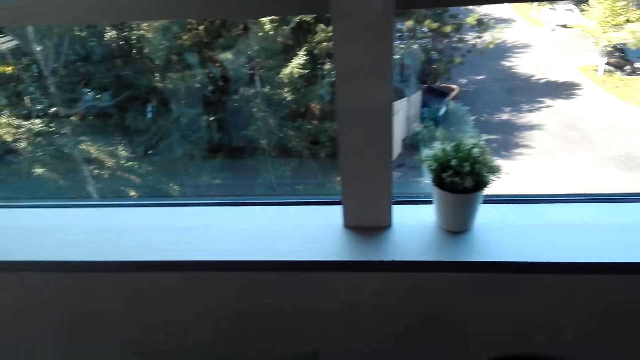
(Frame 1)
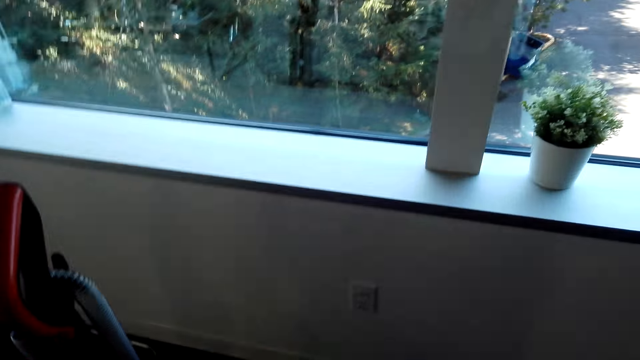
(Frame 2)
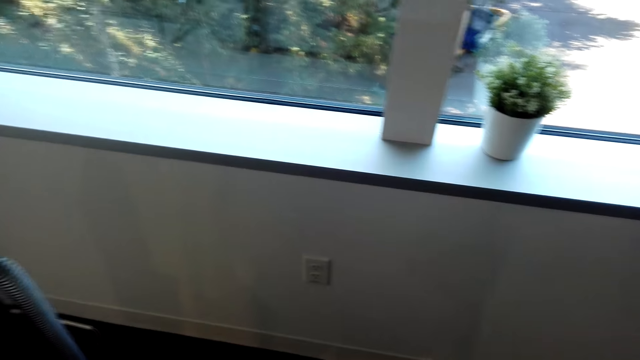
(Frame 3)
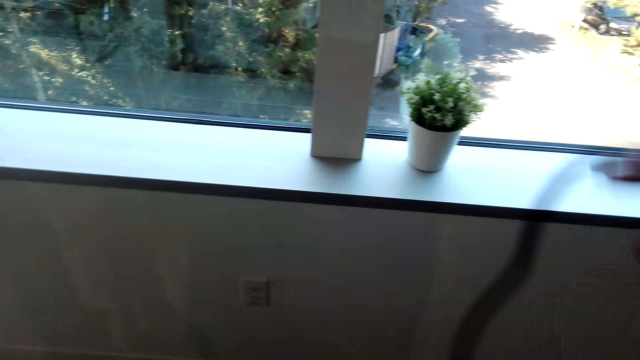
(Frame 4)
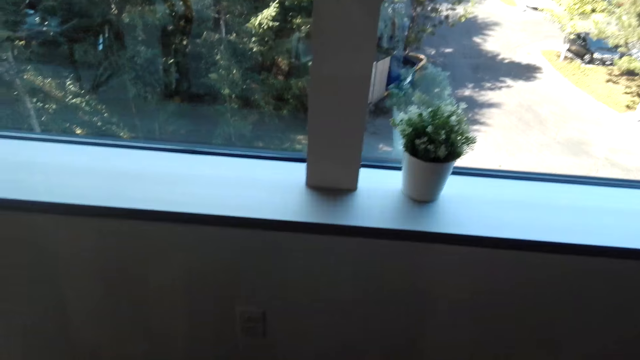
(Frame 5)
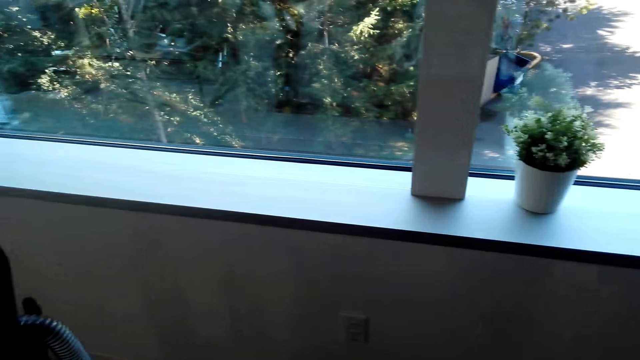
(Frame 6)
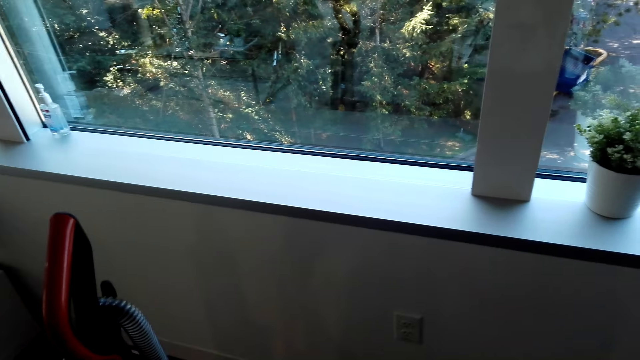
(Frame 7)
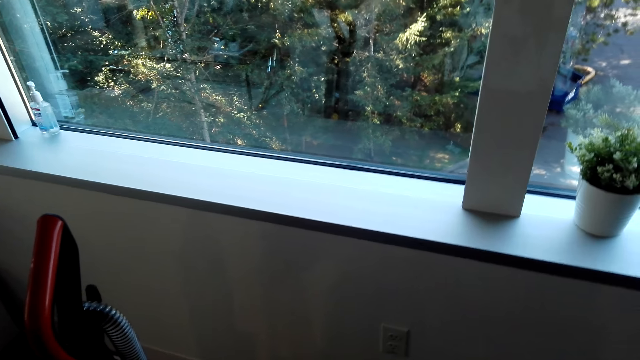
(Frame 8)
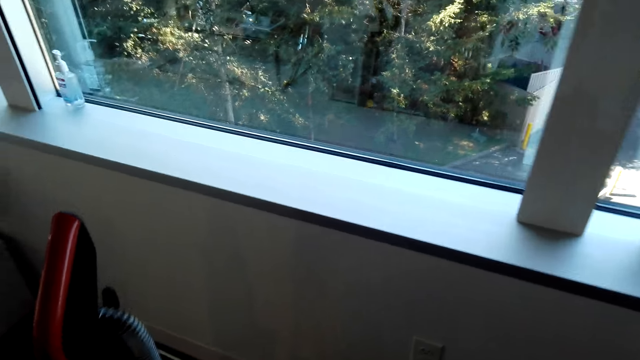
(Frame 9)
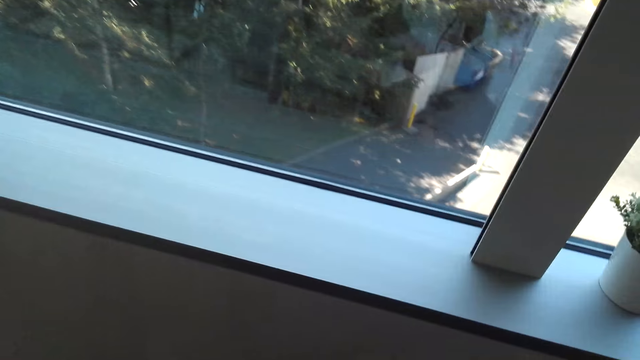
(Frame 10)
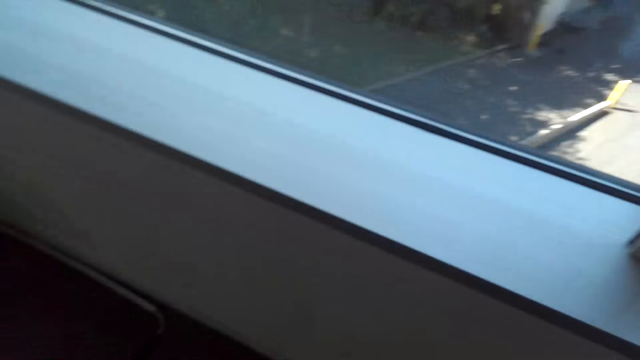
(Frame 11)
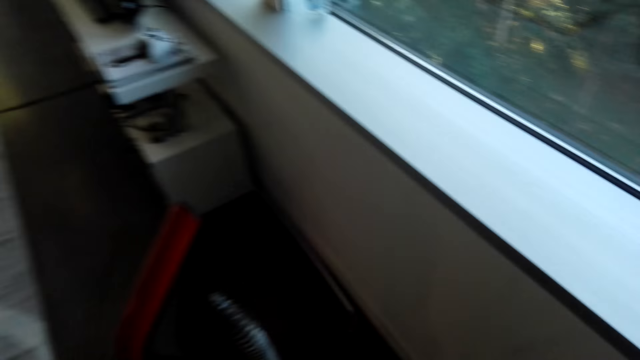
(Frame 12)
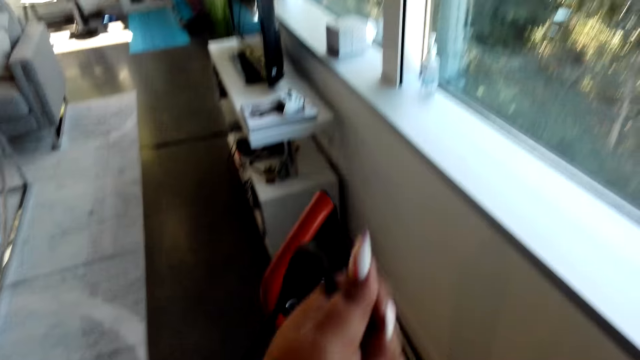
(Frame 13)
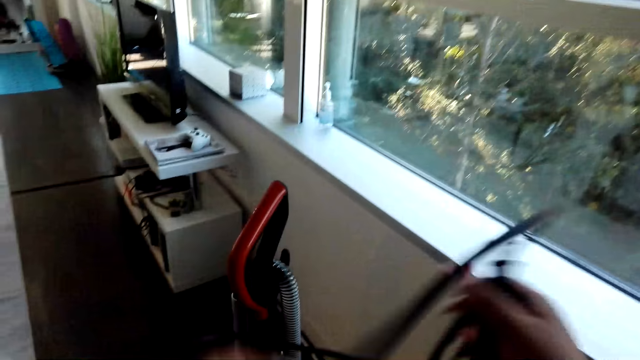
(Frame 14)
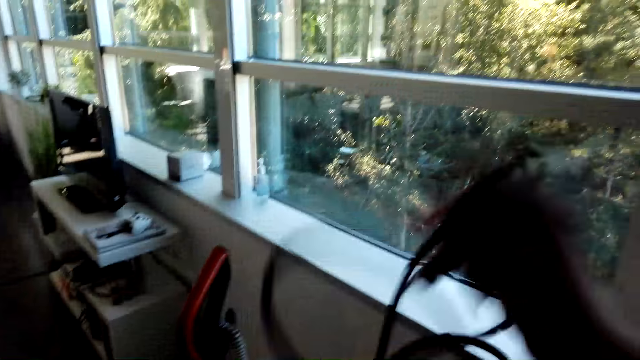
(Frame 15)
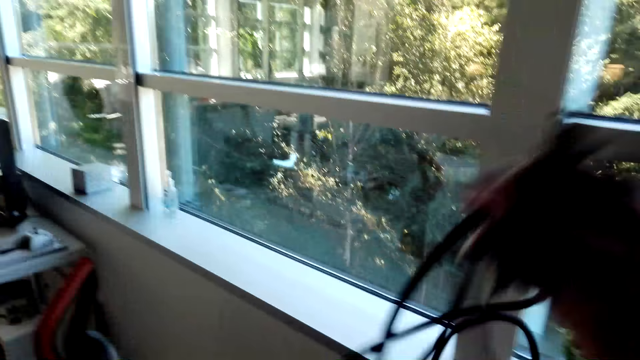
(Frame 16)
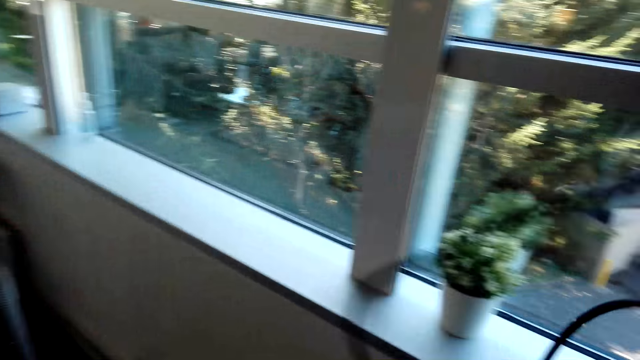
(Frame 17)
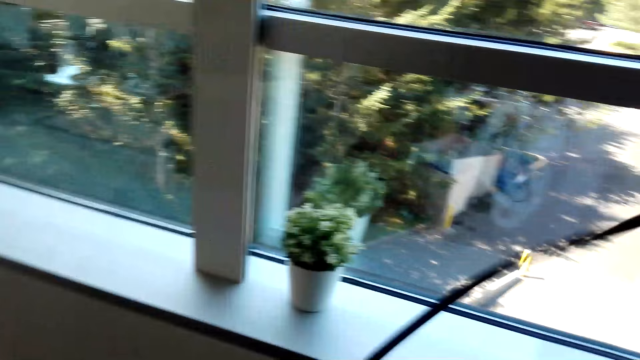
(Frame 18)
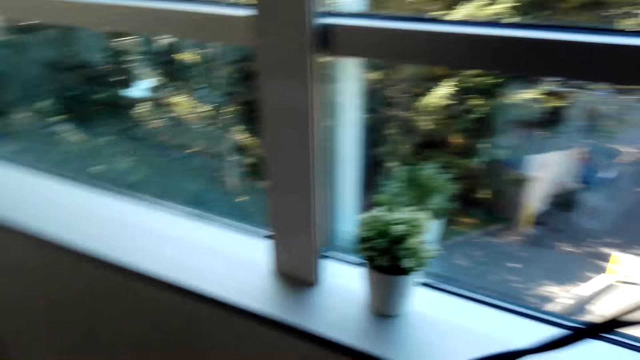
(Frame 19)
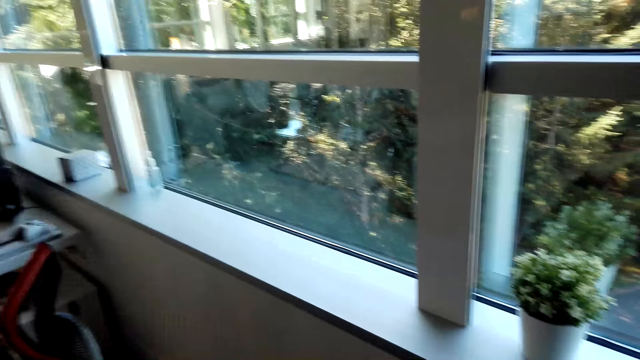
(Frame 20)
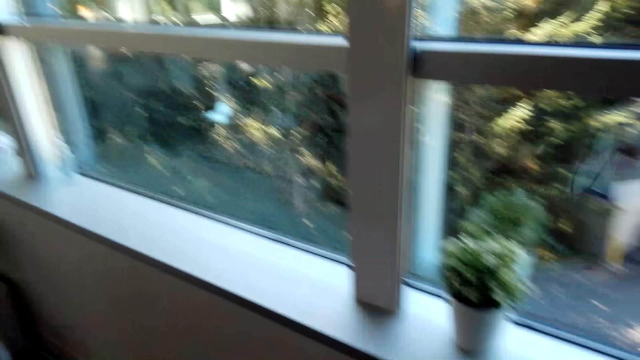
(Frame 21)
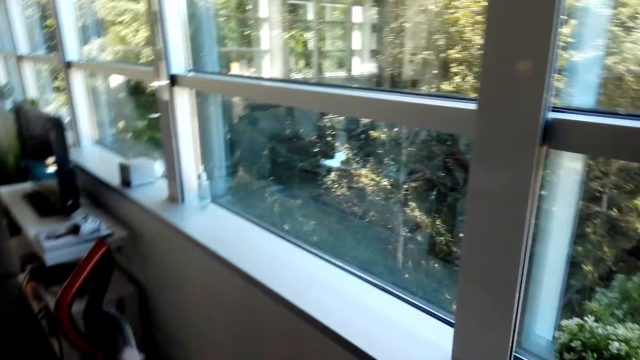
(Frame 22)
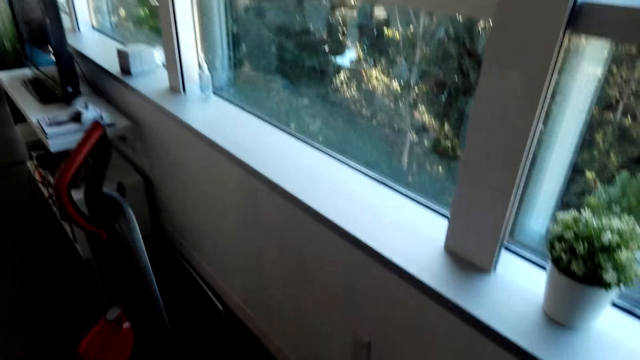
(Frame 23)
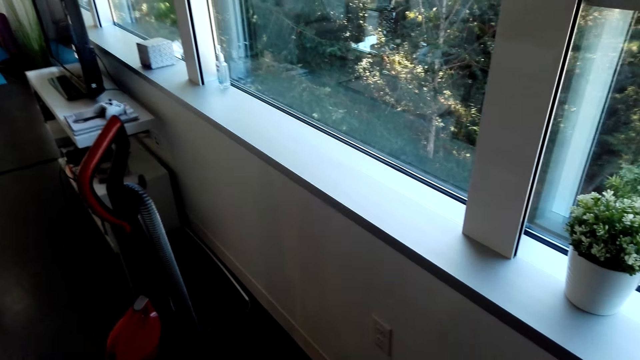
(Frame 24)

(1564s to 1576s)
The camera wearer pulls the cable. They unfold the cable.

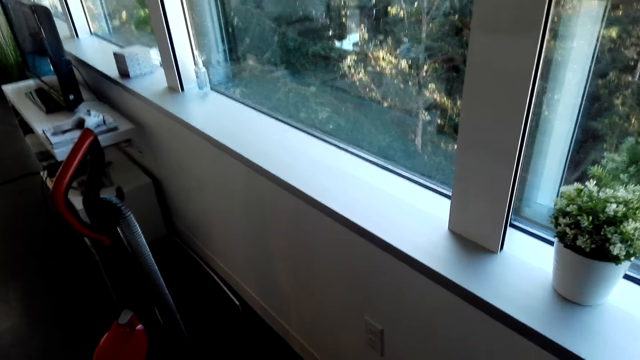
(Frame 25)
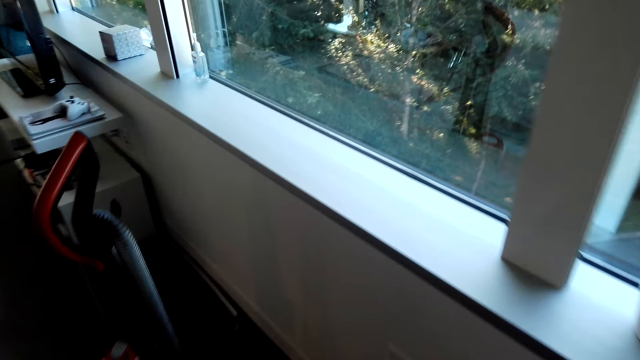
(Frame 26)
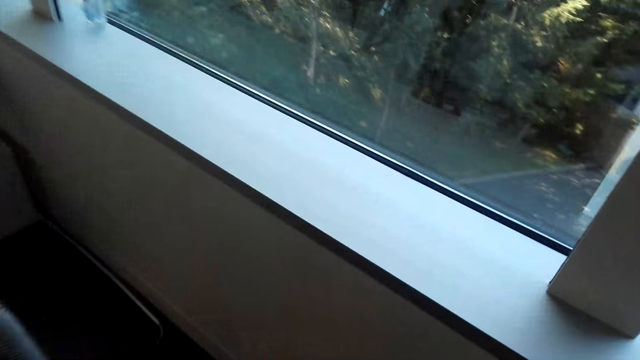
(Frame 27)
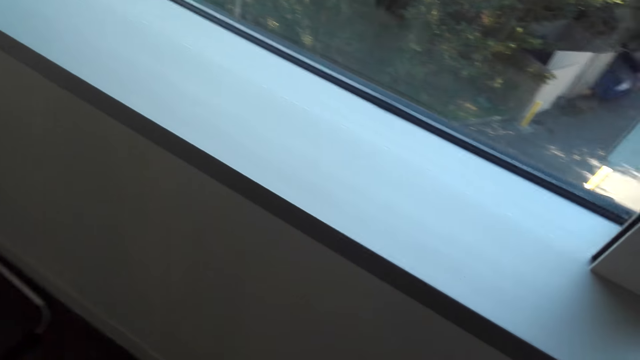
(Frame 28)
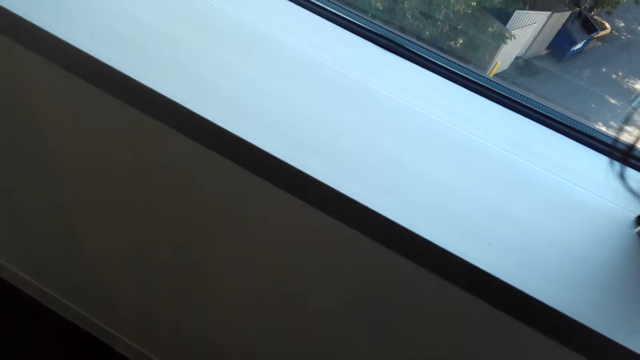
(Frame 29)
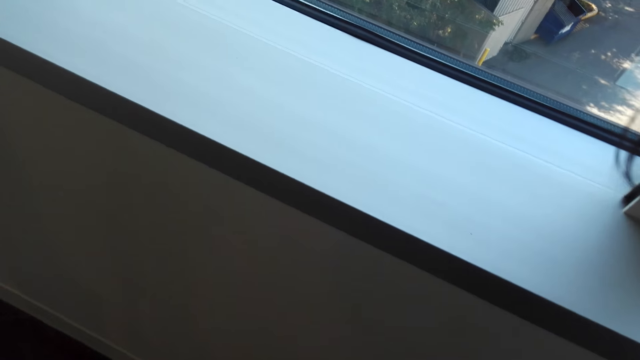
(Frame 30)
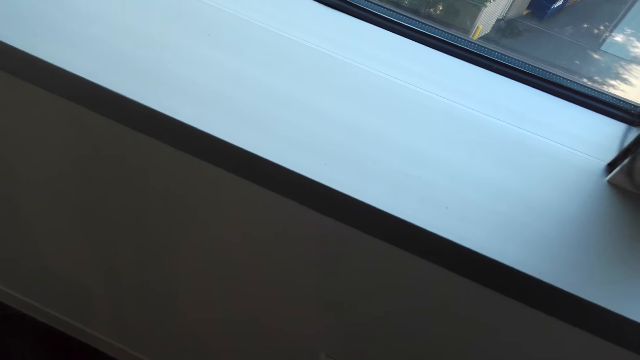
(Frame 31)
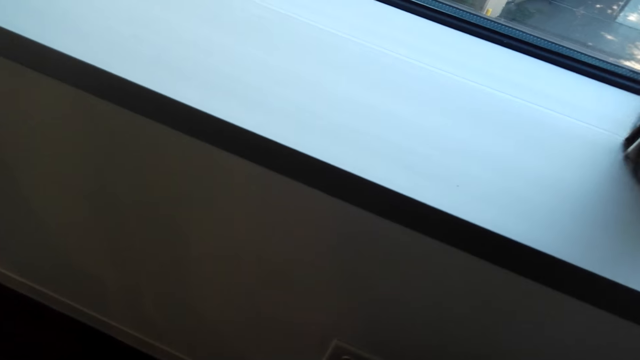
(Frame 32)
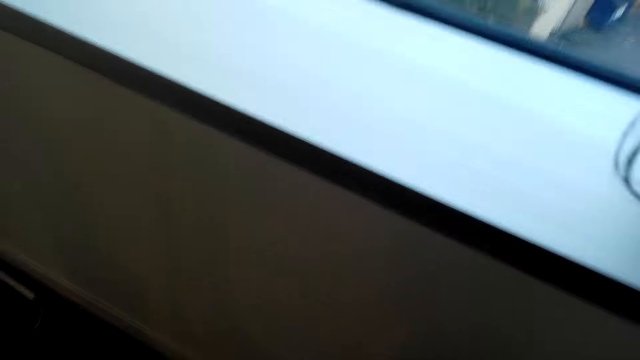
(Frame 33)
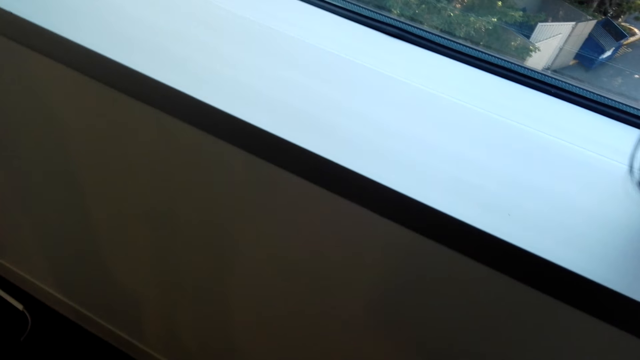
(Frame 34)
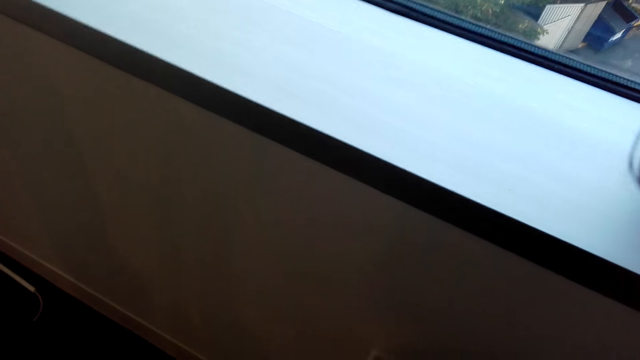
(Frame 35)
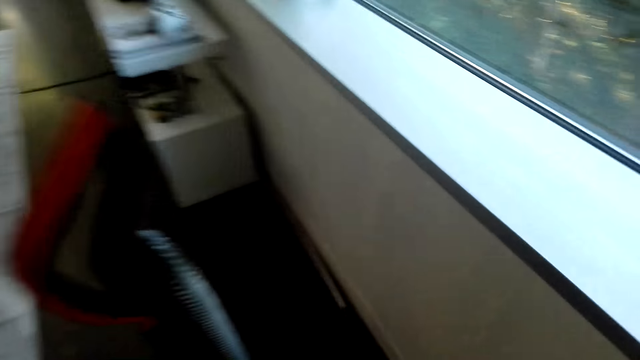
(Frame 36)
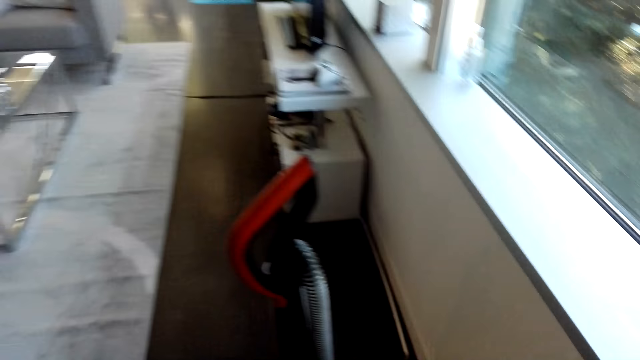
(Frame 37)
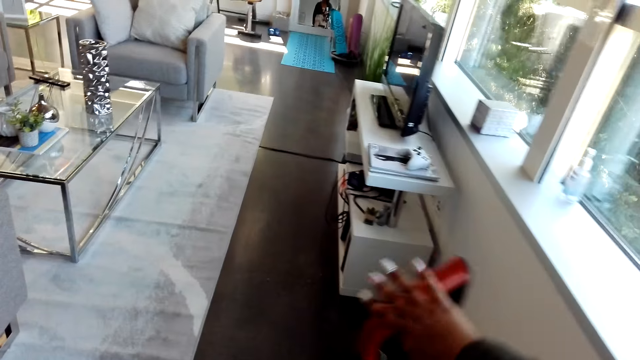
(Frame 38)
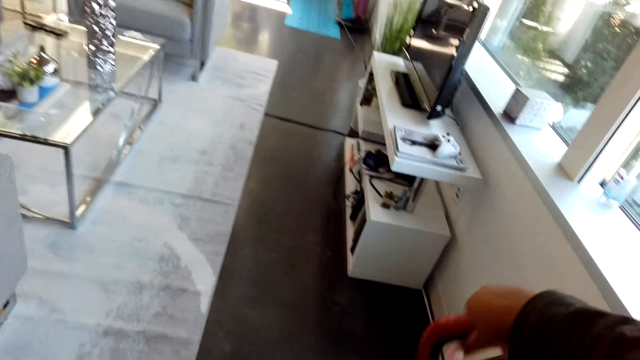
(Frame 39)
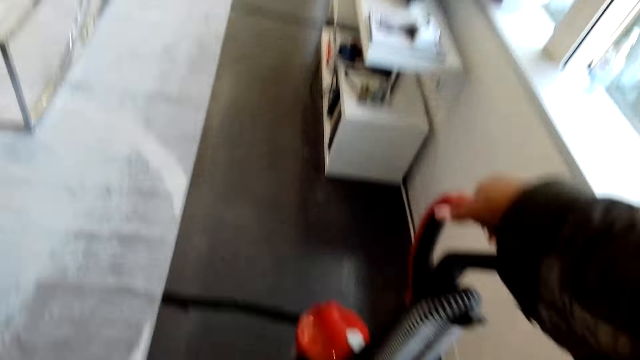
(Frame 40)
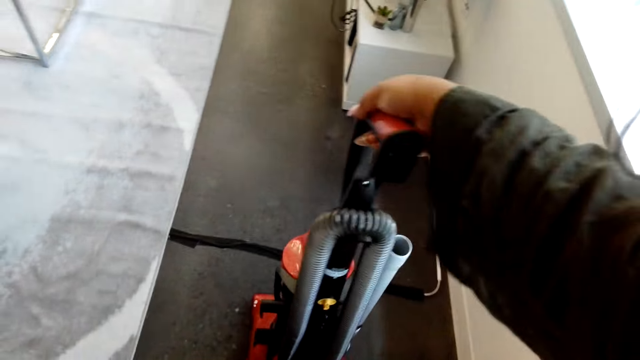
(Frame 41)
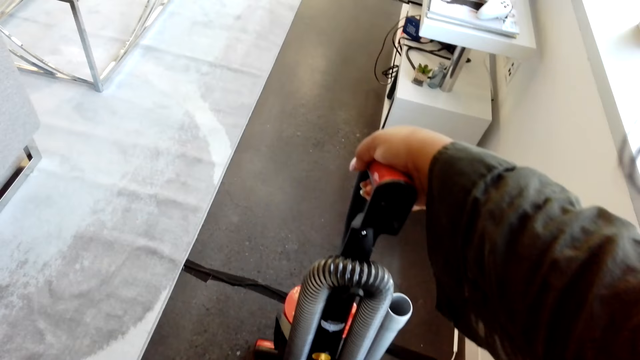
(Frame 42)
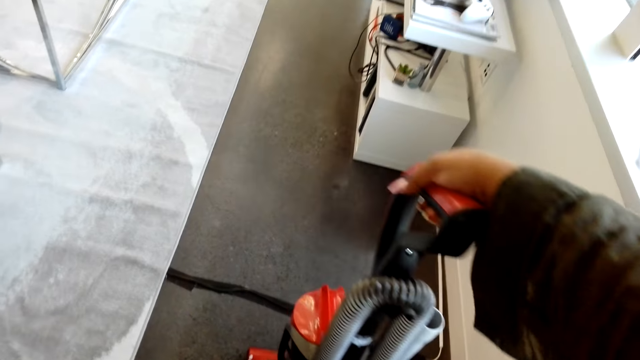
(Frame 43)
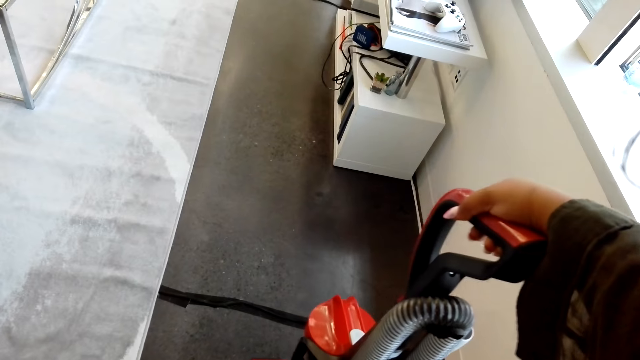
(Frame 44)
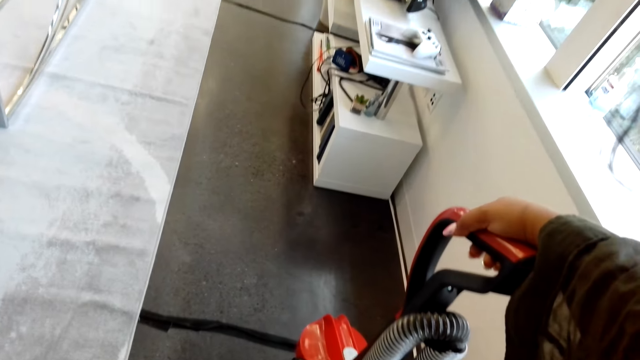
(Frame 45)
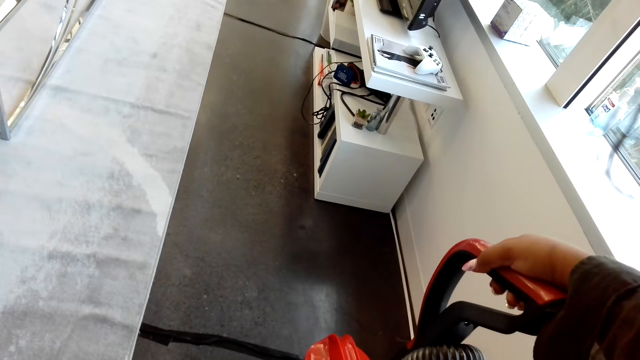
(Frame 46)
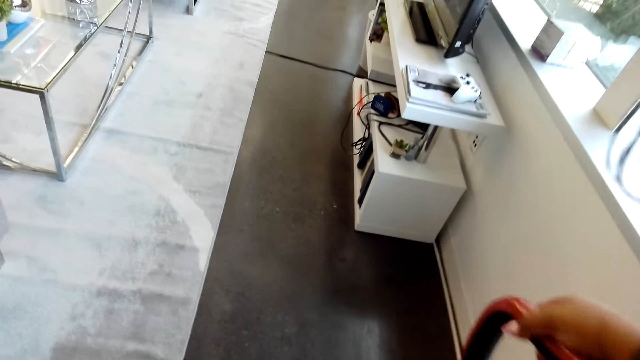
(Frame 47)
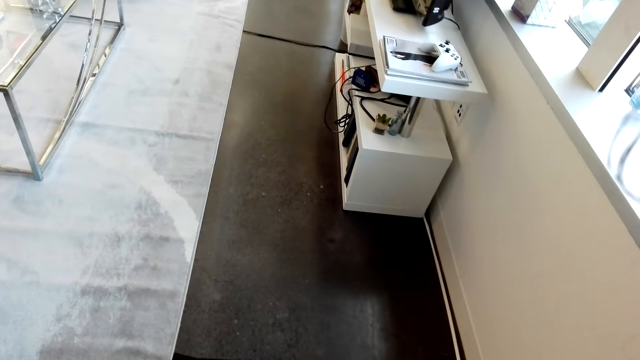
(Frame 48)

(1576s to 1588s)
The camera wearer holds a vacuum cleaner.
